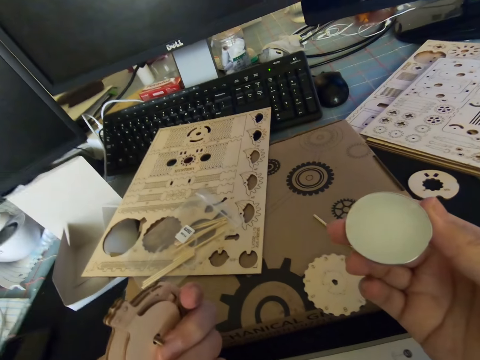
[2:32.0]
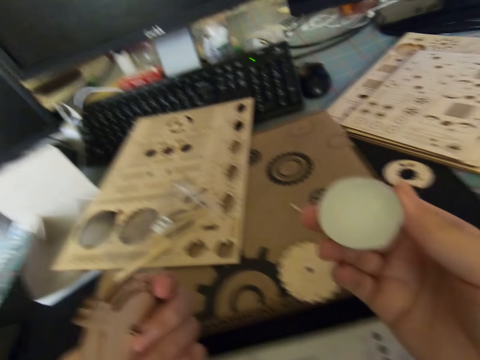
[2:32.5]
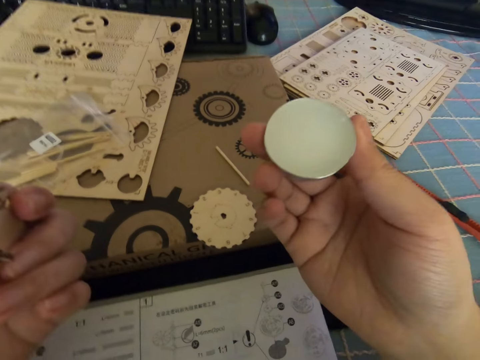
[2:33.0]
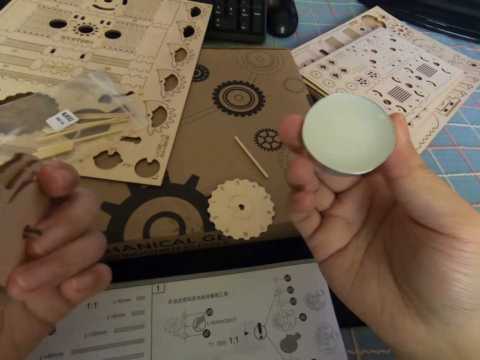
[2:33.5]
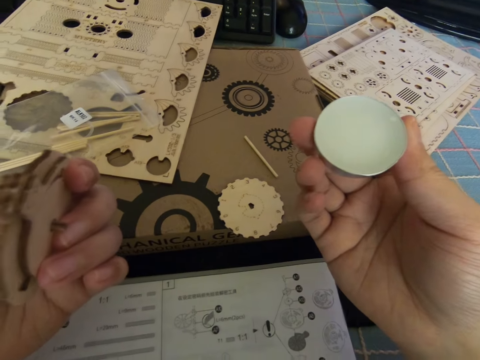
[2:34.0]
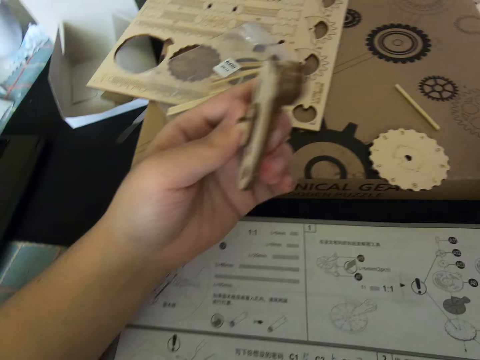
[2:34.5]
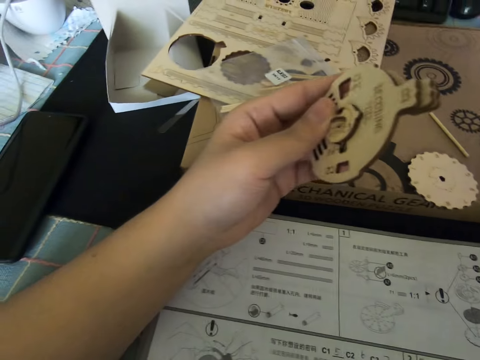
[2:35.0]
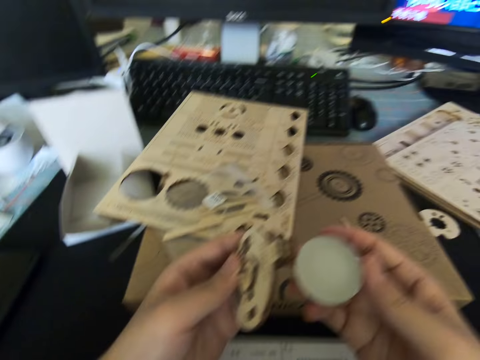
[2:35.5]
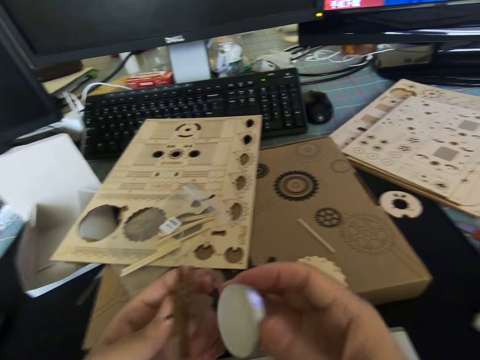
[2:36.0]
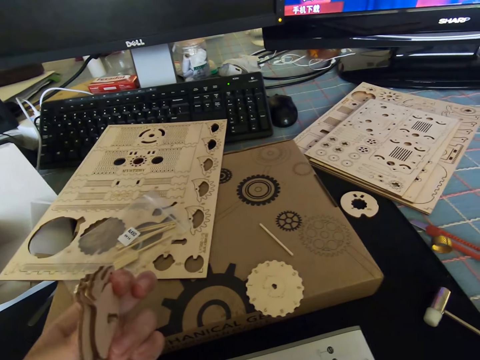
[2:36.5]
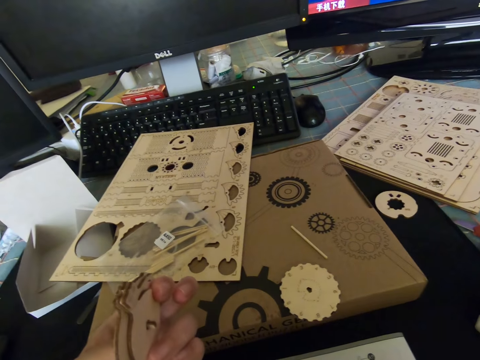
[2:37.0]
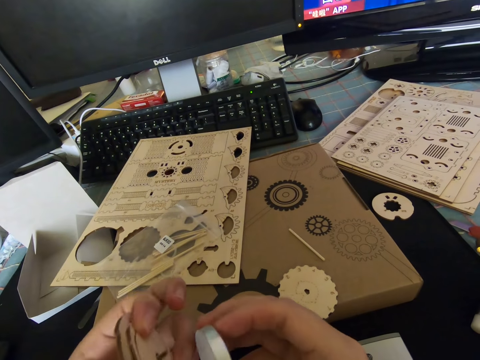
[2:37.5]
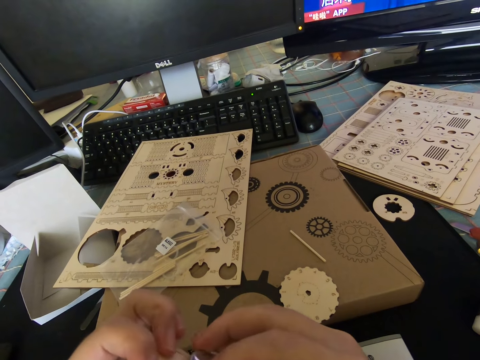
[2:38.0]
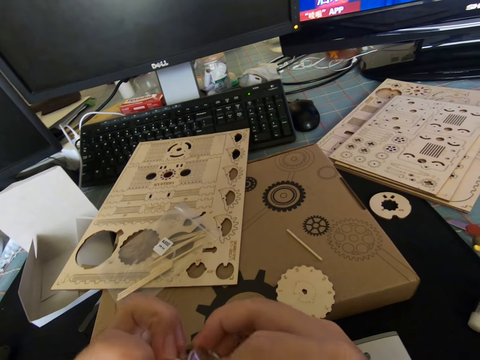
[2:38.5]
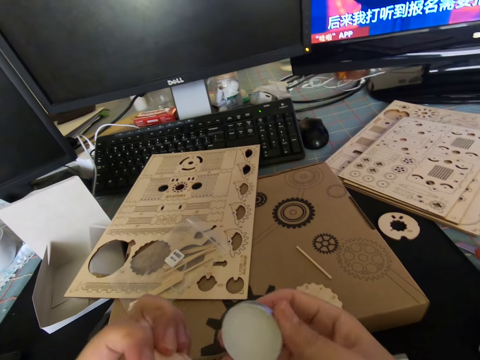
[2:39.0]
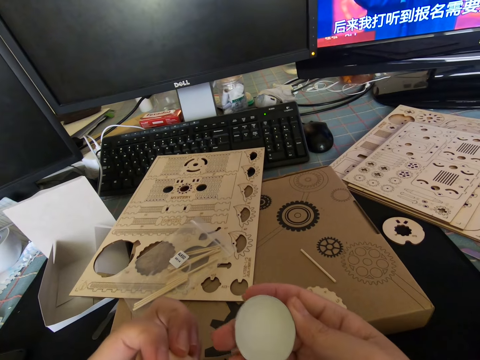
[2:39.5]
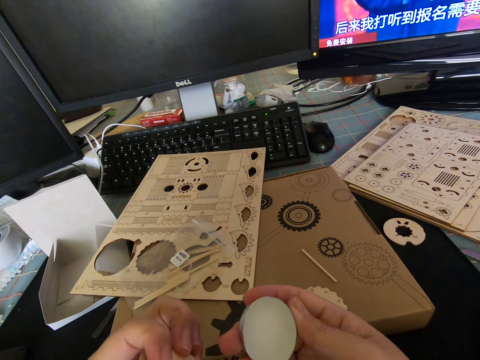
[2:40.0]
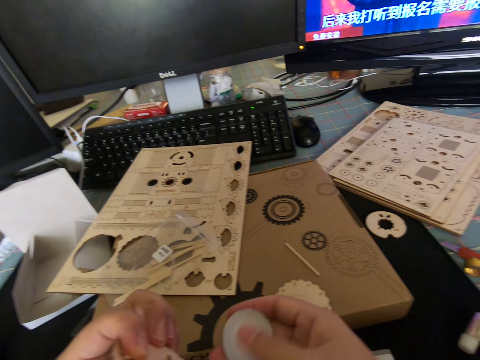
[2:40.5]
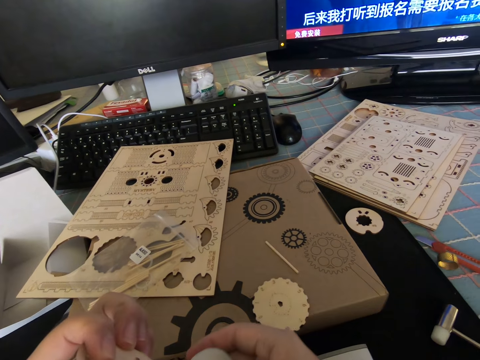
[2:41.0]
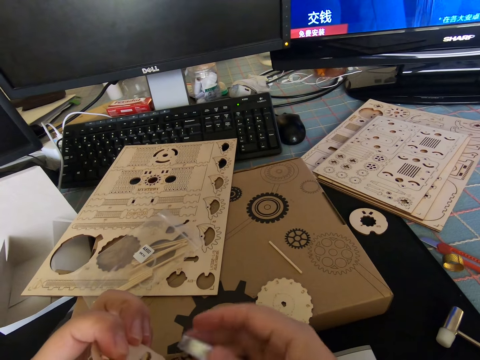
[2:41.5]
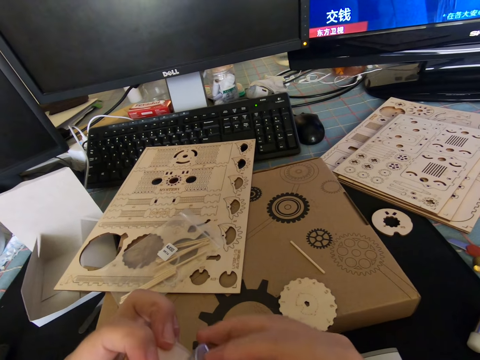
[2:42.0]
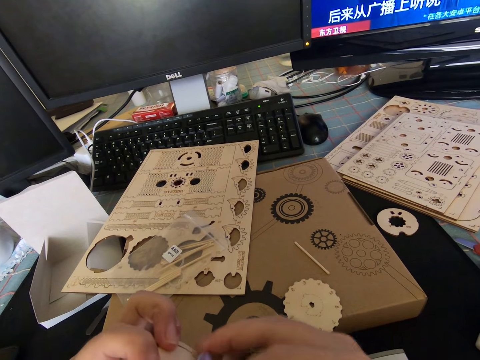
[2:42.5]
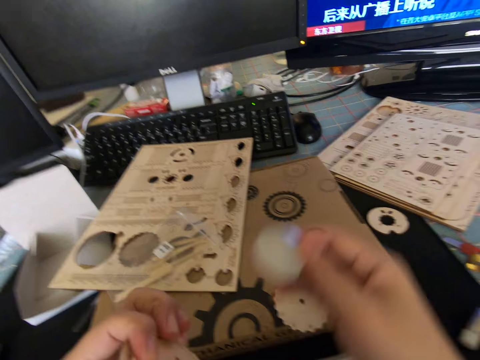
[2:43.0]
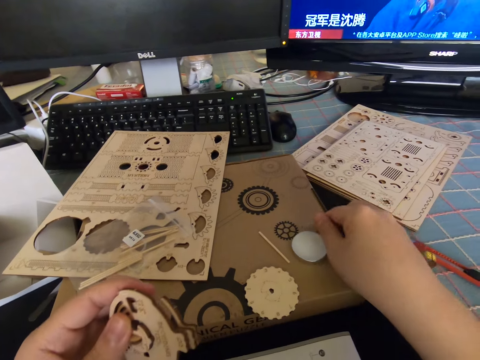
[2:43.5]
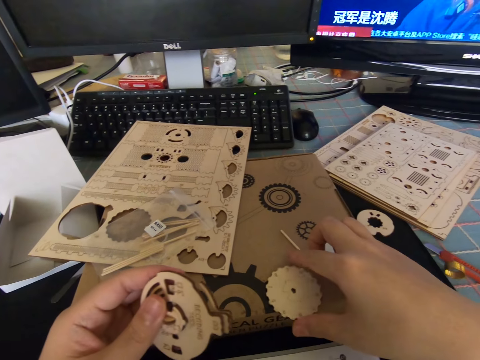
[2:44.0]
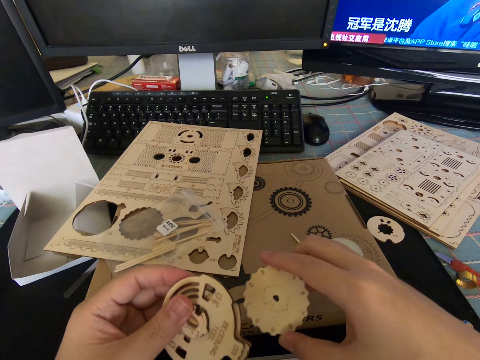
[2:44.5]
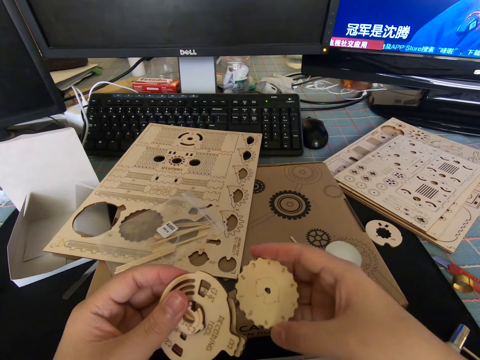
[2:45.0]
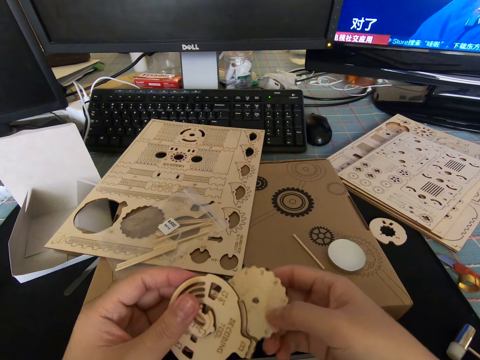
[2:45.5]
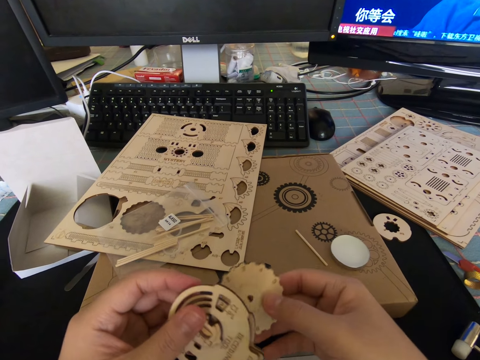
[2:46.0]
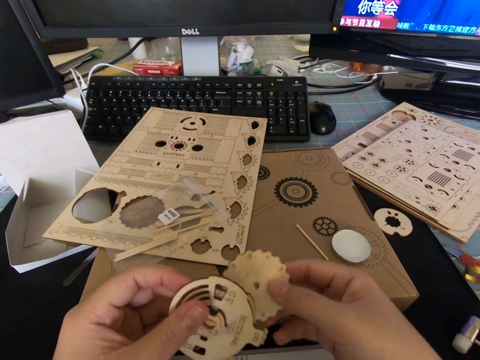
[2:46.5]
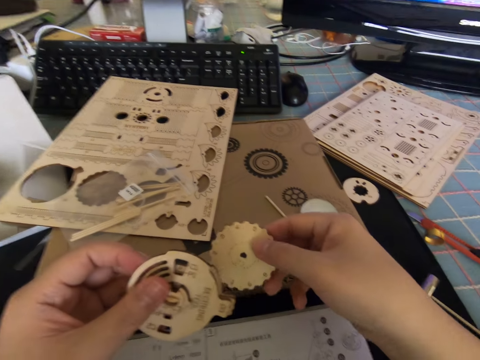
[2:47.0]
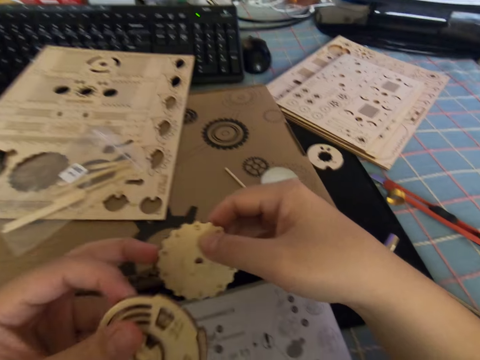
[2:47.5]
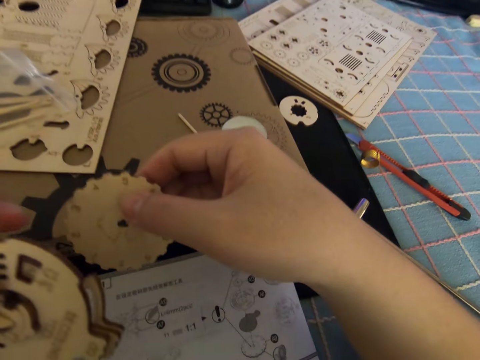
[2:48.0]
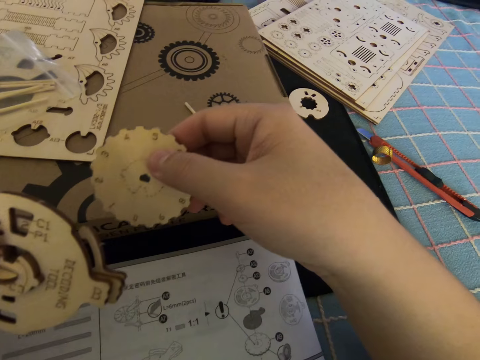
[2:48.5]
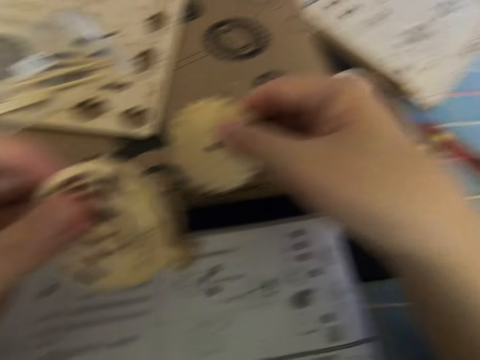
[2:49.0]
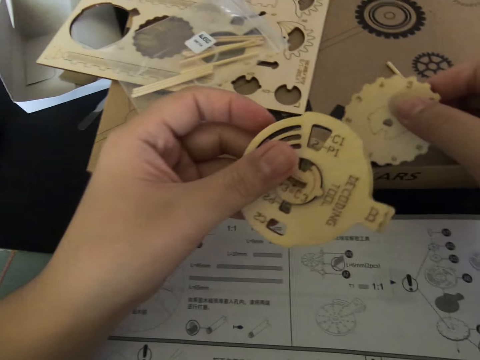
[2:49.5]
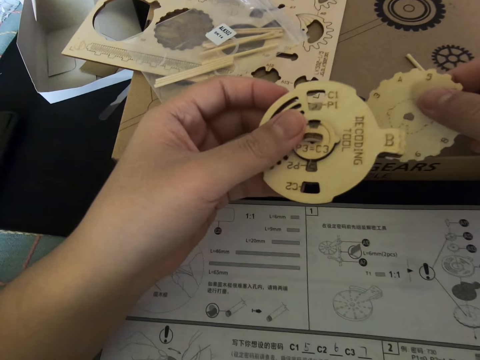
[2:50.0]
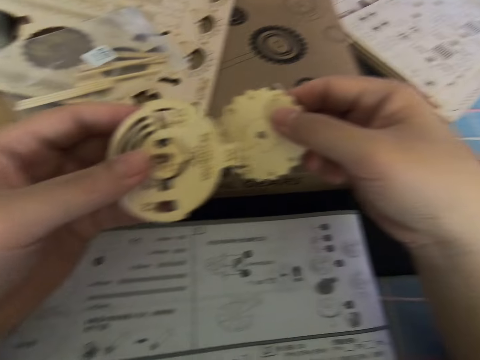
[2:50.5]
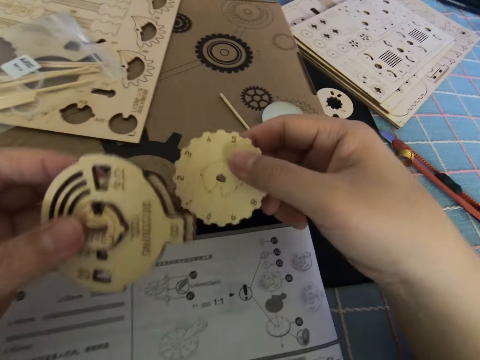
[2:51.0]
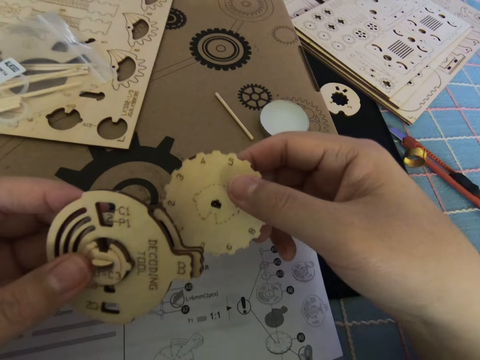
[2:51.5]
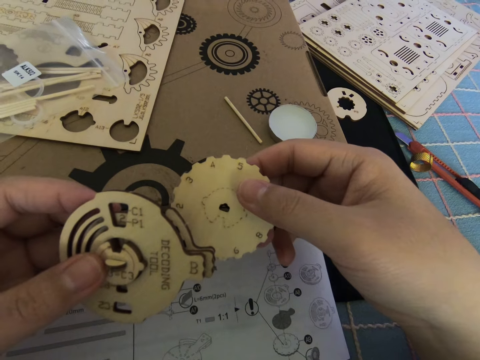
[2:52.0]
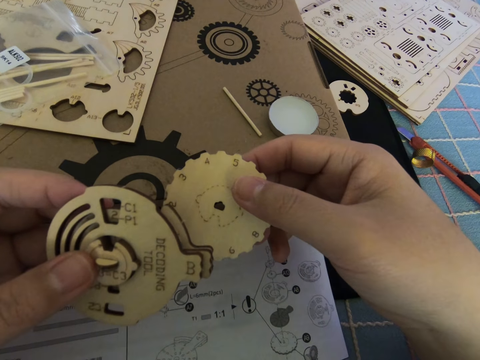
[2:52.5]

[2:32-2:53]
The camera wearer looks away from the manual. He reads the manual. He rubs the cutout on the stainless steel in his right hand. He stares at the stainless steel. He rubs the cutout on the stainless steel. He places the stainless steel on the carton with his right hand. He picks up another cutout piece from the table with his left hand. He stares at the cutout. He aligns the cutouts with his hands. He stares at the cutout. He reads the manual.

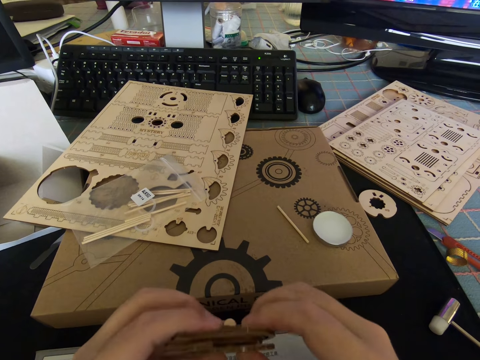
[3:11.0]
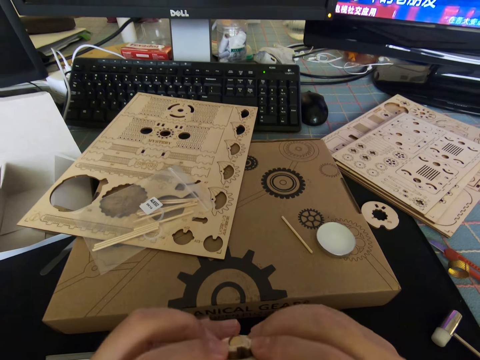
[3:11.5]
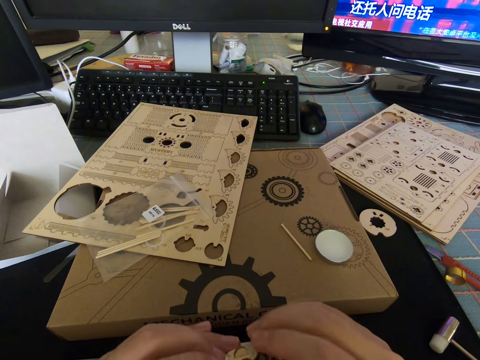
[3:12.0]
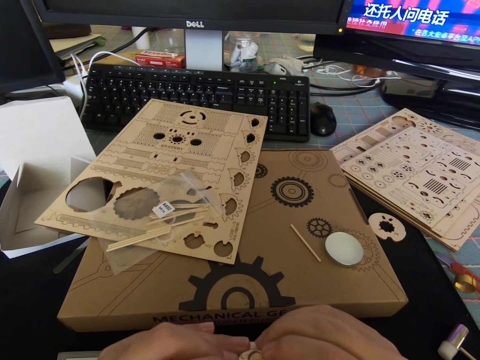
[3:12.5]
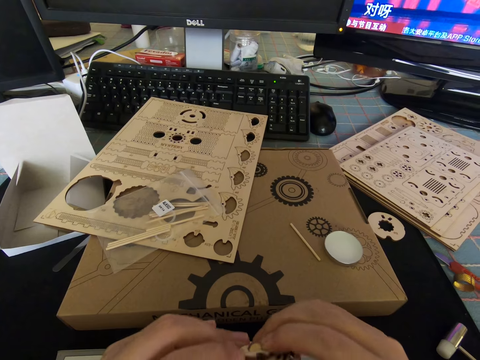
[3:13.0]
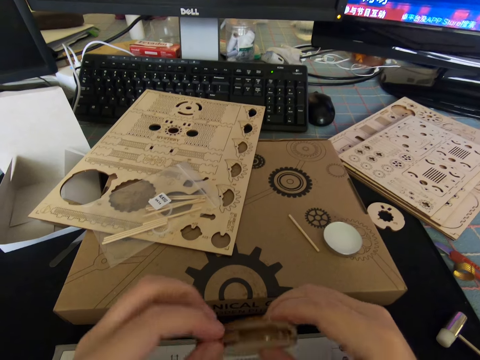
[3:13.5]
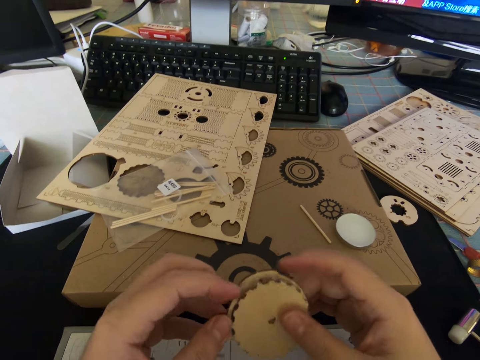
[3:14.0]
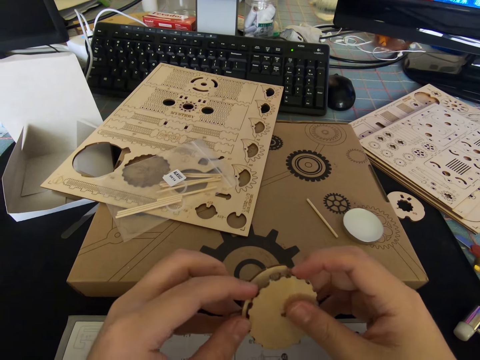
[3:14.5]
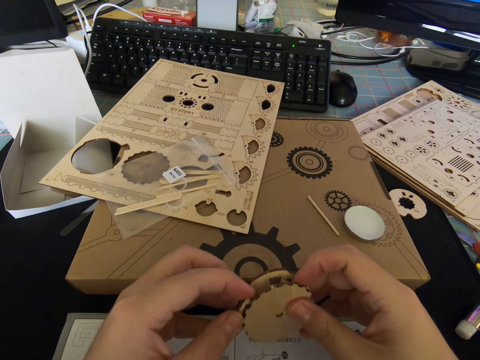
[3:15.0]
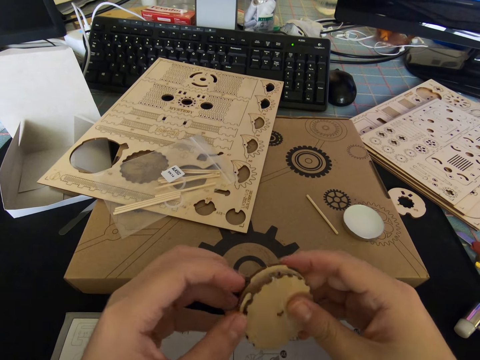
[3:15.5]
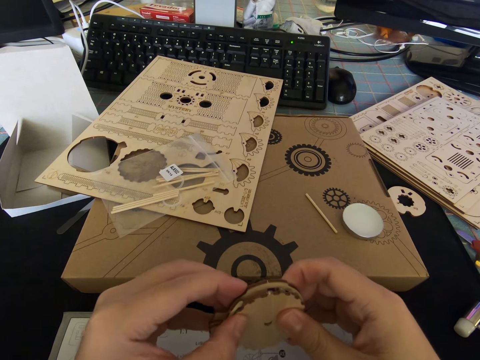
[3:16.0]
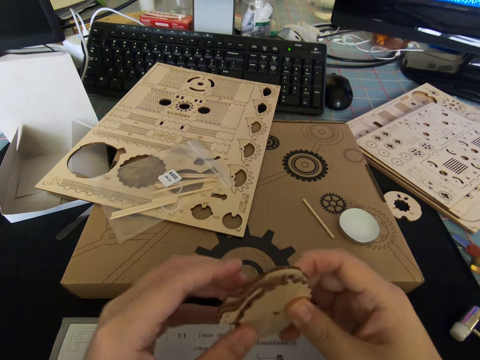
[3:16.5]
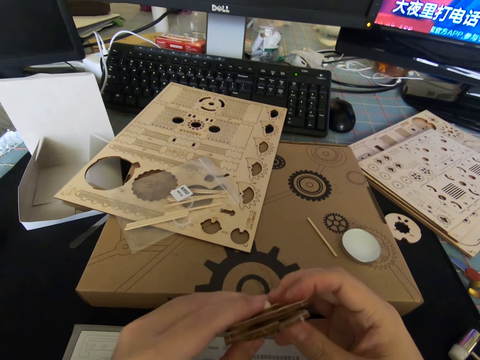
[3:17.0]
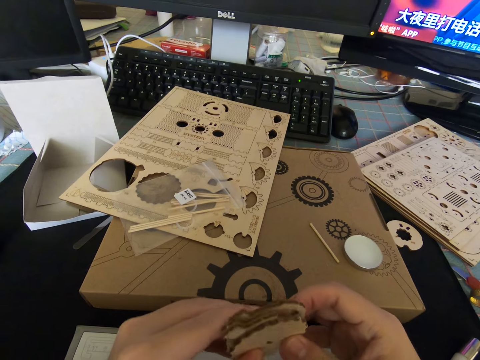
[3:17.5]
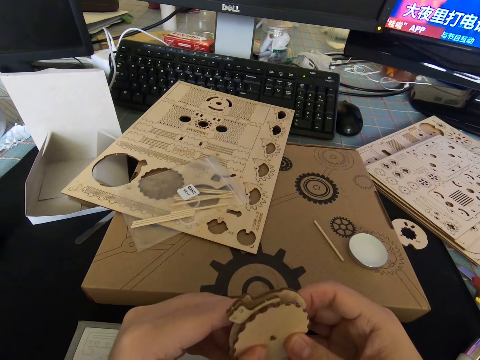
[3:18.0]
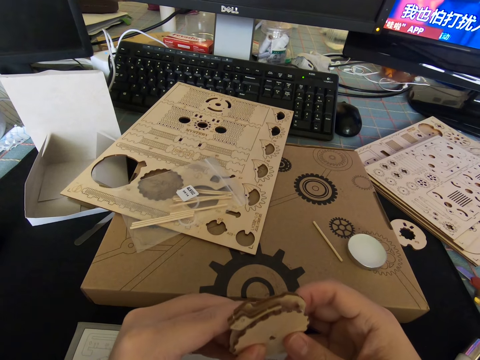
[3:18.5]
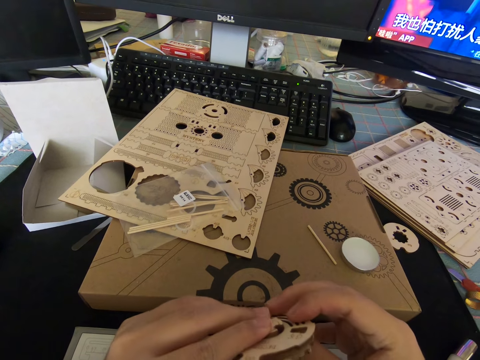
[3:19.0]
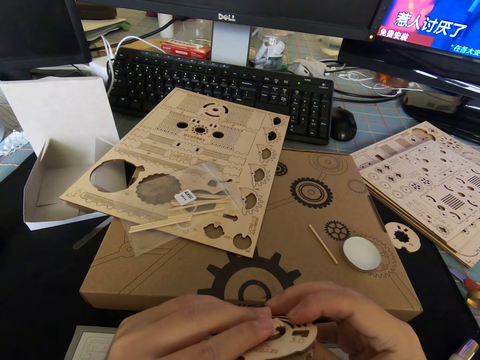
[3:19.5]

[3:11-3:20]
The camera wearer holds the gear with both hands.
